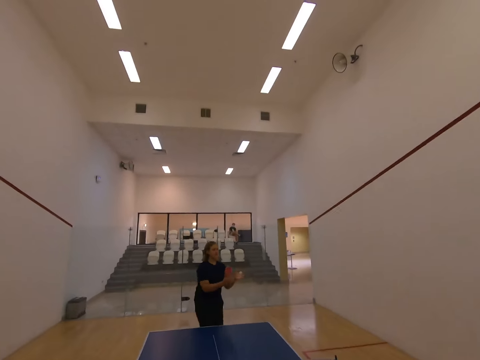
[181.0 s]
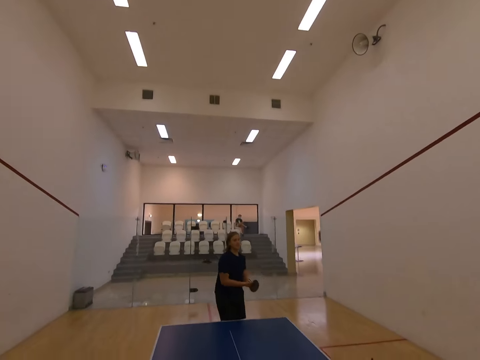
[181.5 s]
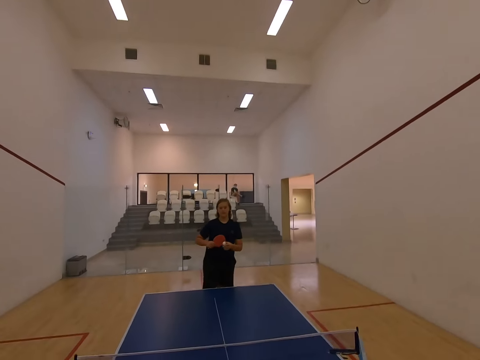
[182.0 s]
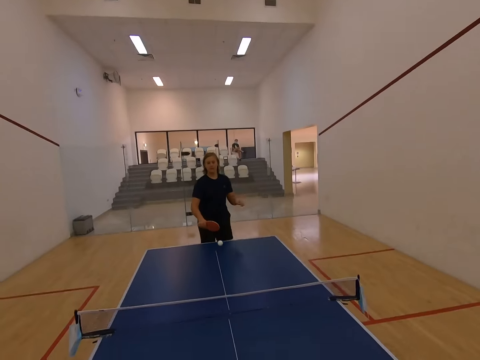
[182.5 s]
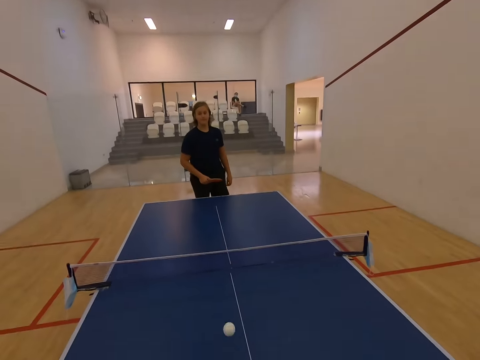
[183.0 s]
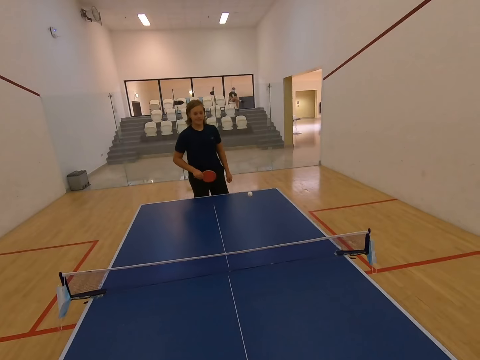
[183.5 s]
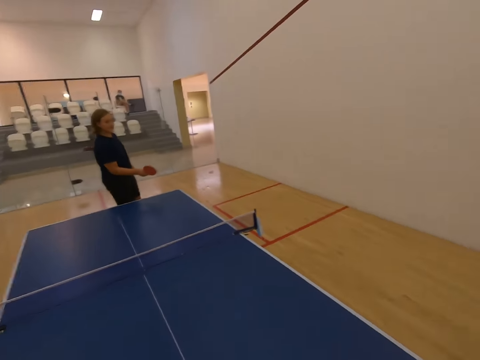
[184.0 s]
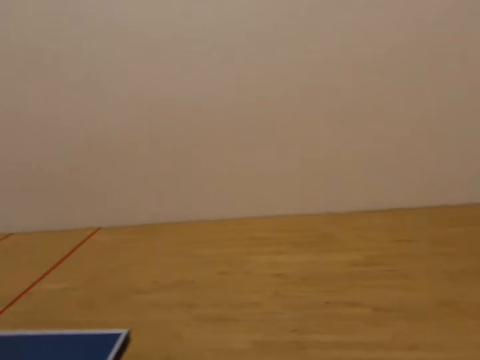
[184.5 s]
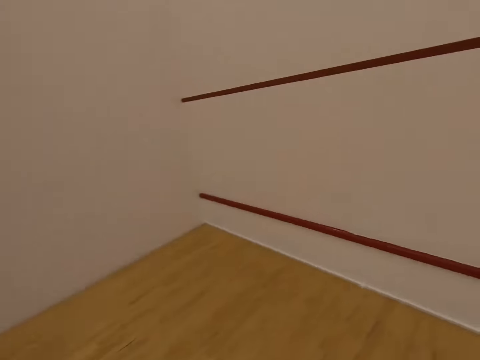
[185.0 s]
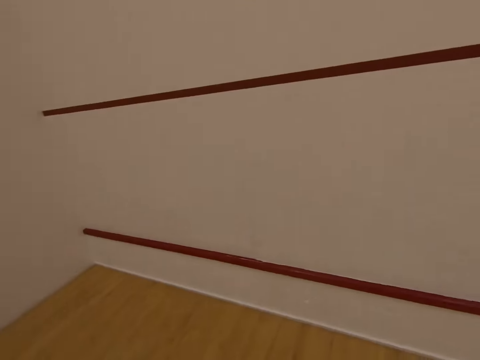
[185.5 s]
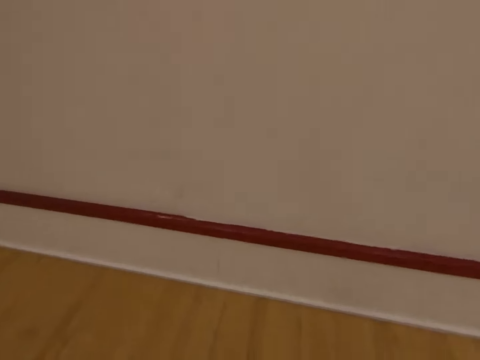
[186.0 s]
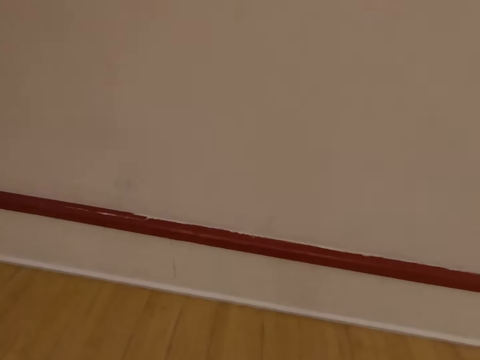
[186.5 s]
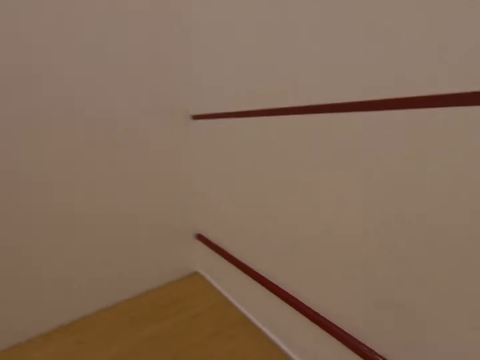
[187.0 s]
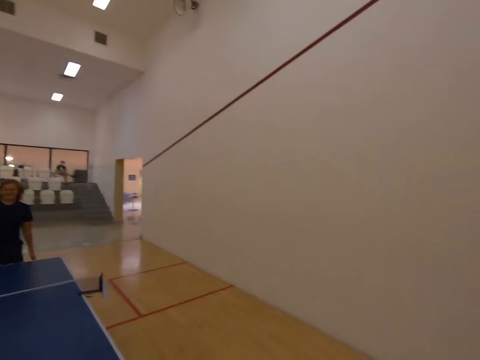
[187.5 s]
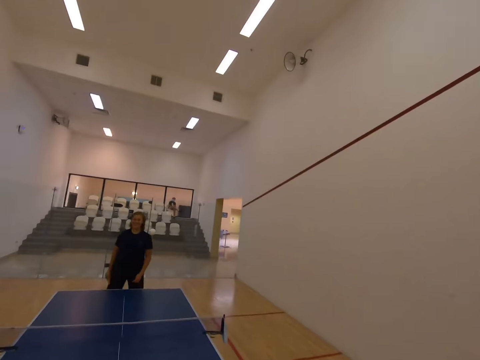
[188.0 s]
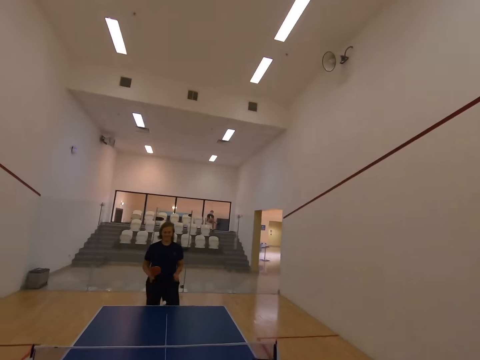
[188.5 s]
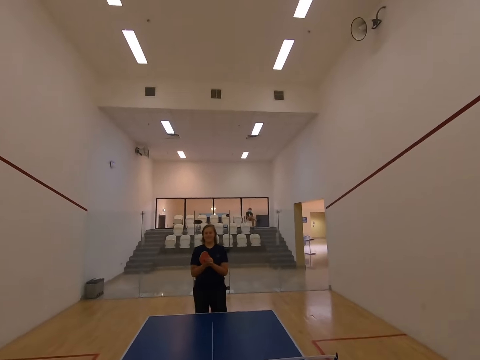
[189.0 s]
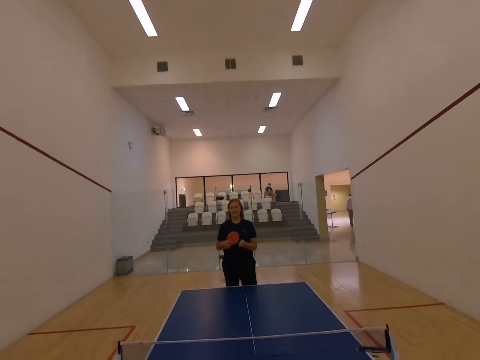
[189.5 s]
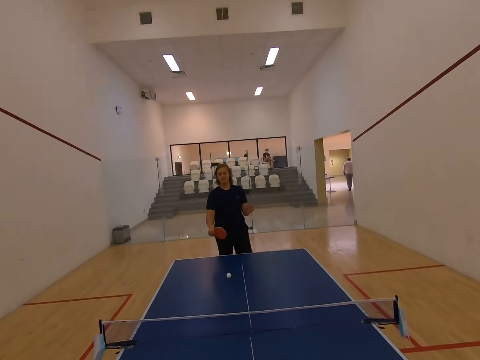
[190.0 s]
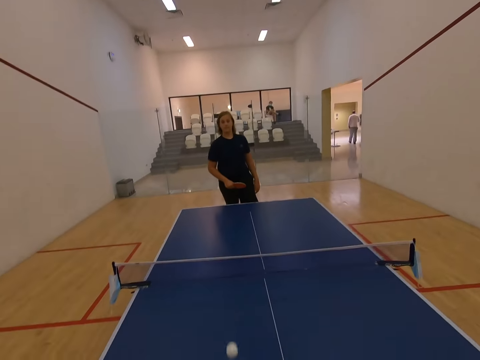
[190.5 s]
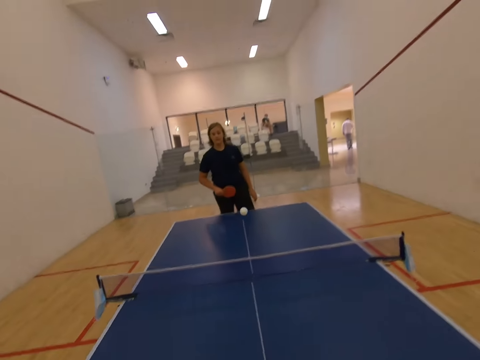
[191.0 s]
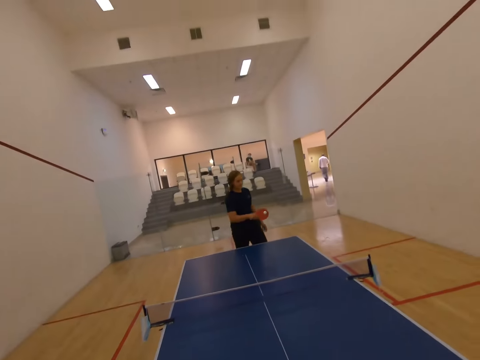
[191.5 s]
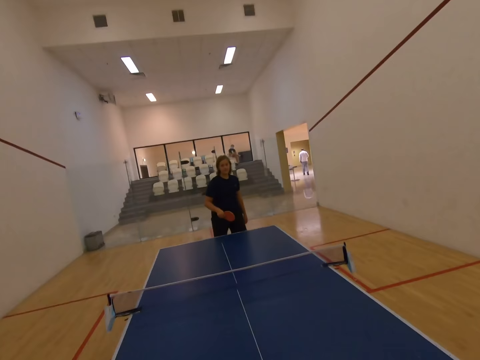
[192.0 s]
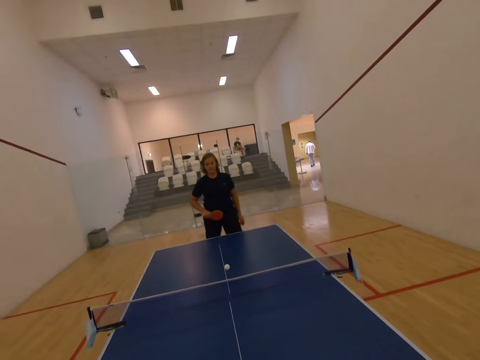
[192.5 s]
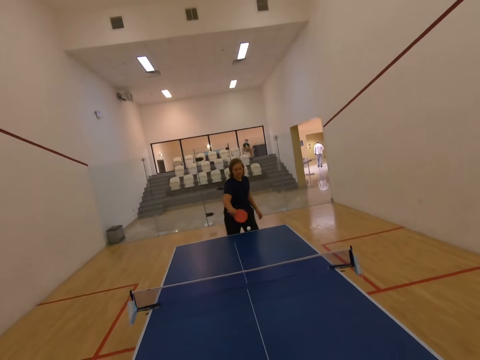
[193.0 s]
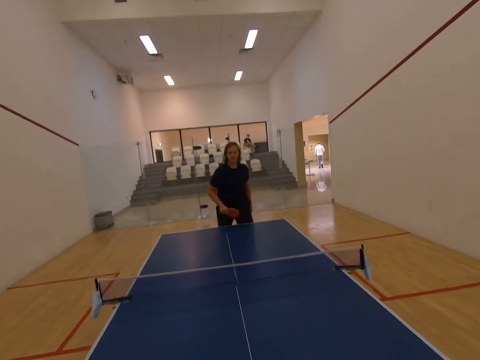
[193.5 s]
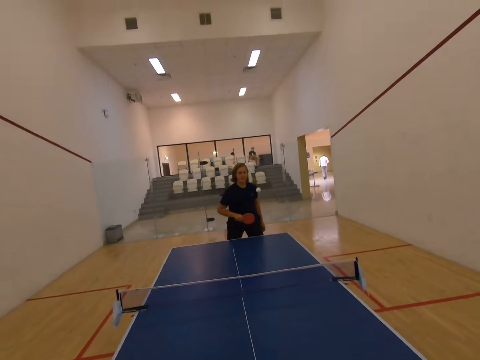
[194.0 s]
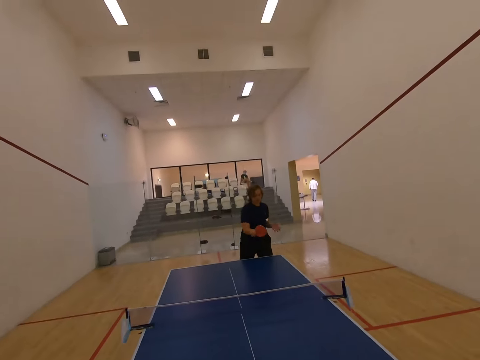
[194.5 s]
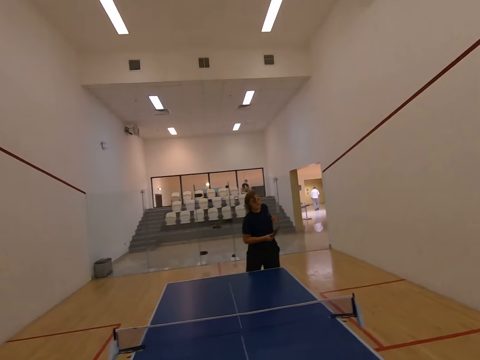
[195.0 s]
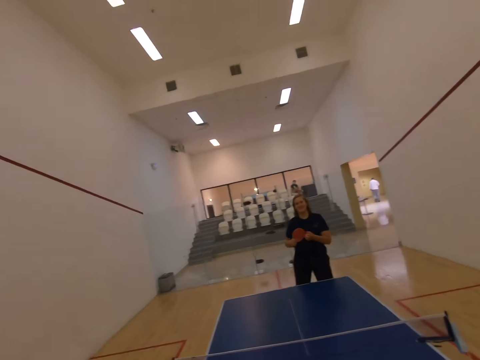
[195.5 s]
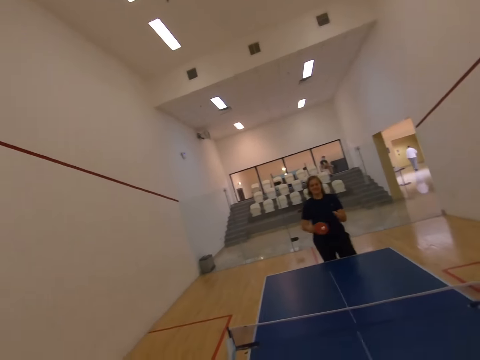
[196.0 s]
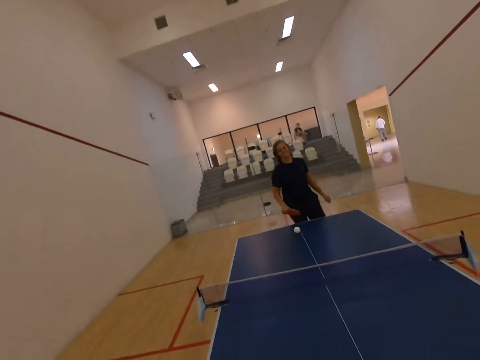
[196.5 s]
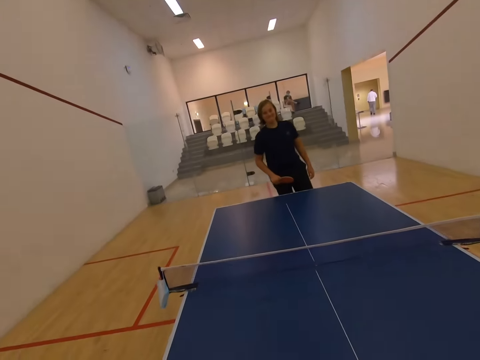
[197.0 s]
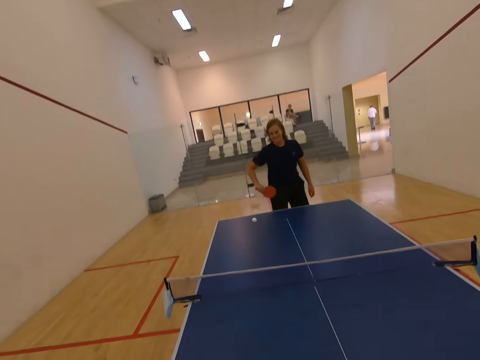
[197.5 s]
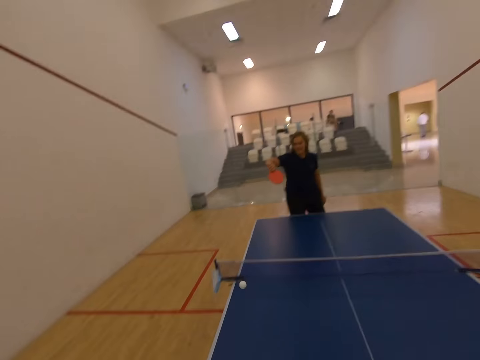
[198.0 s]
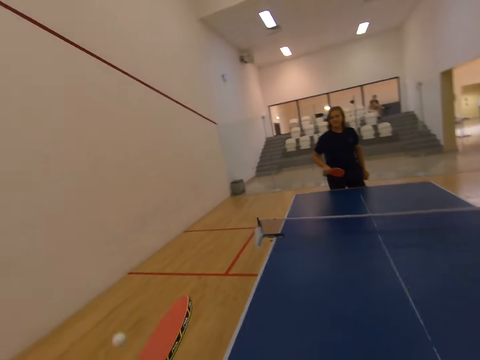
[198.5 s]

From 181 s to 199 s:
A person catches the ball with both hands. The person hits the tennis ball with the table tennis racket. The camera wearer plays tennis ball with the person. They hit the tennis ball with the tennis racket. The person hits the tennis ball with the table tennis racket. The camera wearer looks at the tennis ball. The person holds the tennis ball with both hands. The camera wearer holds the ball. The person hits the tennis ball with the table tennis racket. The camera wearer plays tennis ball with the person and hits the tennis ball with the tennis racket. The person hits the tennis ball with the table tennis racket repeatedly. The camera wearer holds the tennis ball and plays tennis ball with the person.

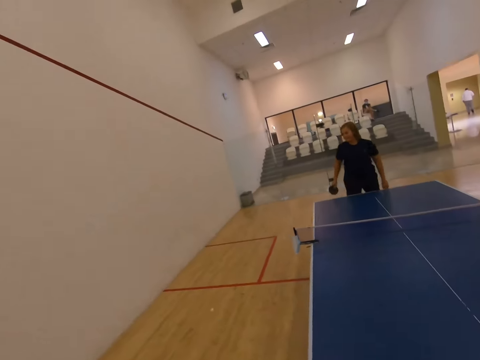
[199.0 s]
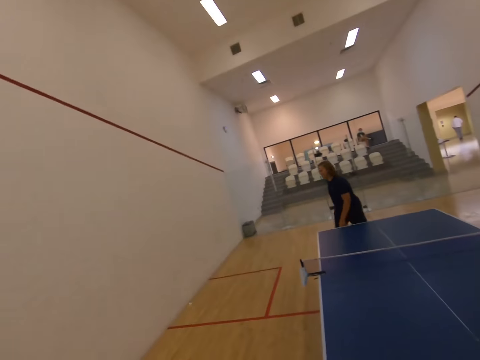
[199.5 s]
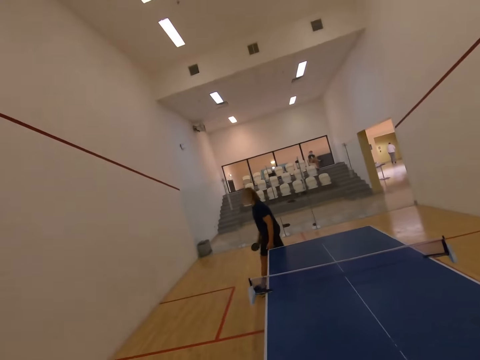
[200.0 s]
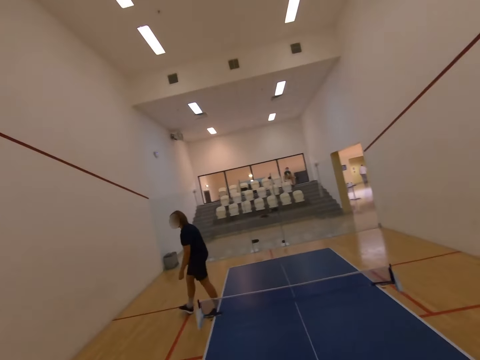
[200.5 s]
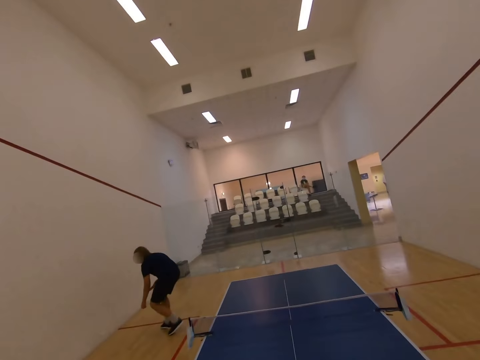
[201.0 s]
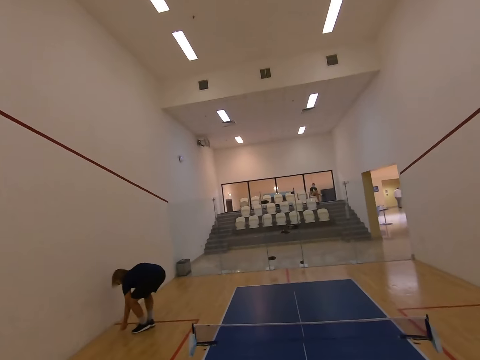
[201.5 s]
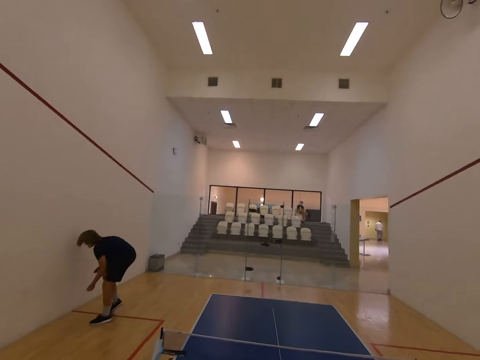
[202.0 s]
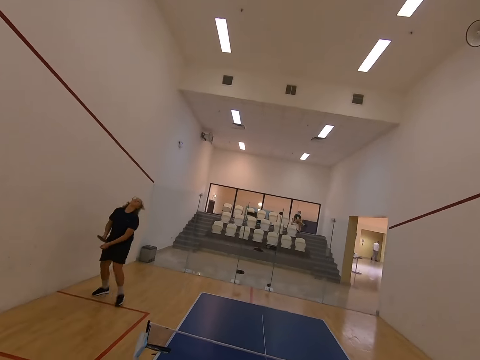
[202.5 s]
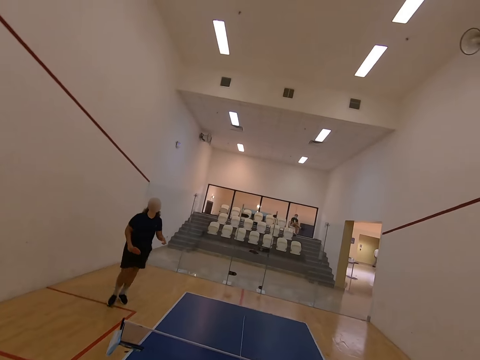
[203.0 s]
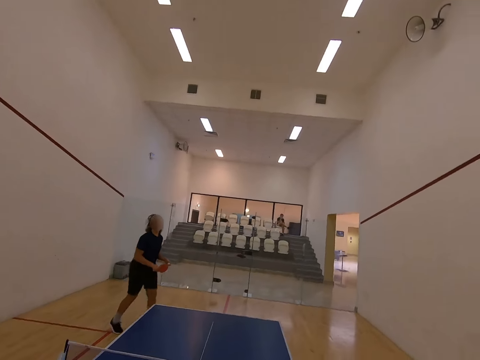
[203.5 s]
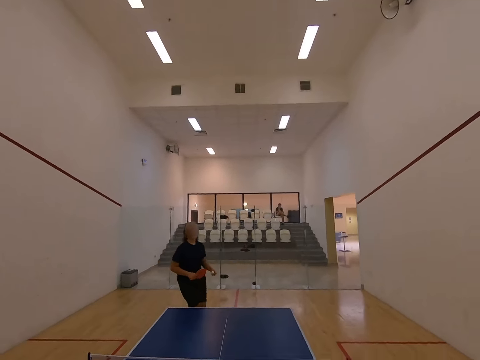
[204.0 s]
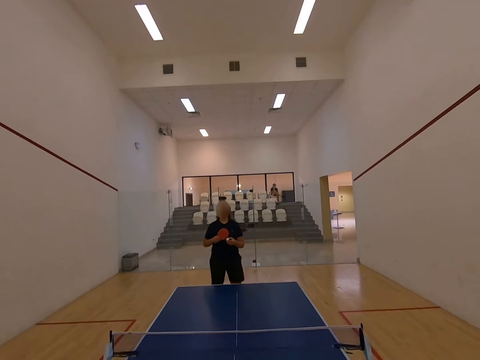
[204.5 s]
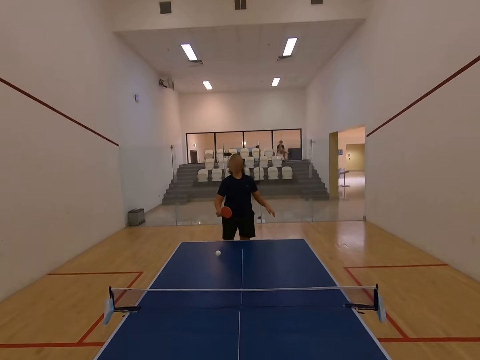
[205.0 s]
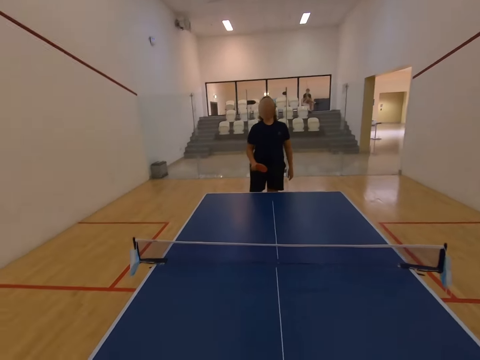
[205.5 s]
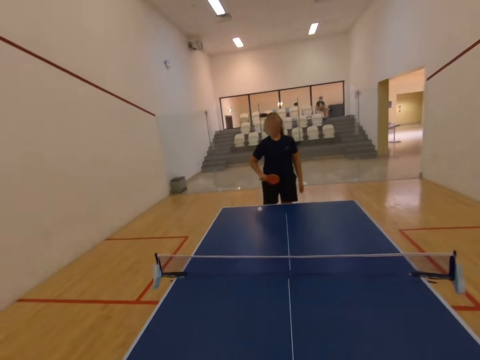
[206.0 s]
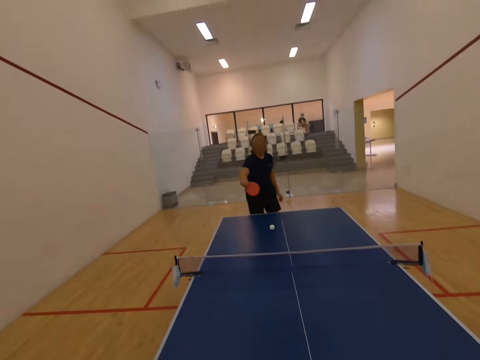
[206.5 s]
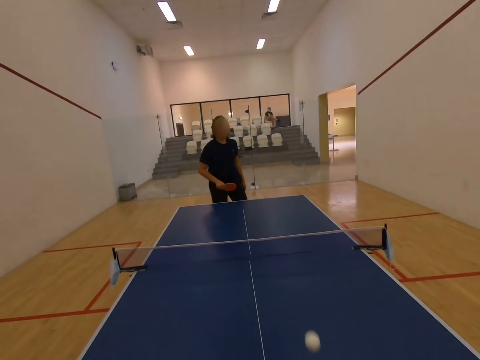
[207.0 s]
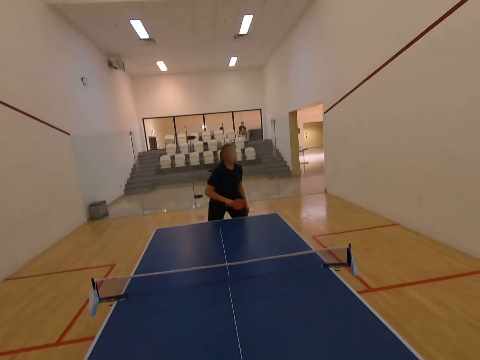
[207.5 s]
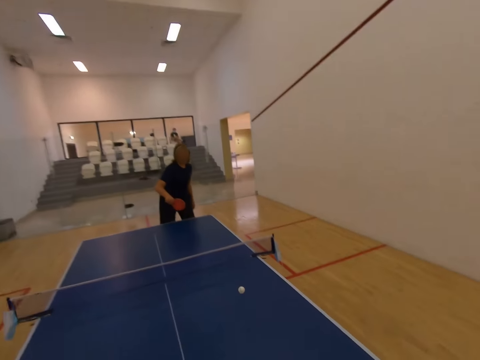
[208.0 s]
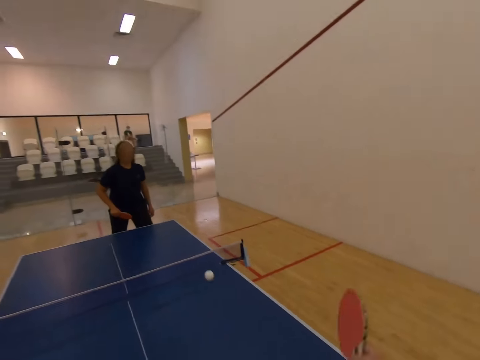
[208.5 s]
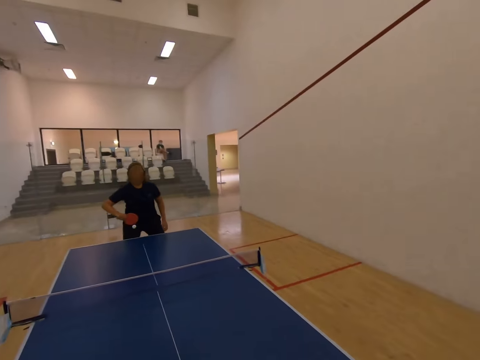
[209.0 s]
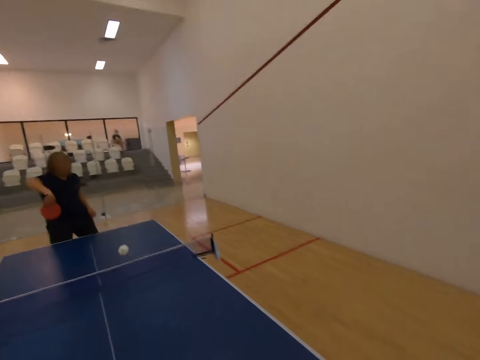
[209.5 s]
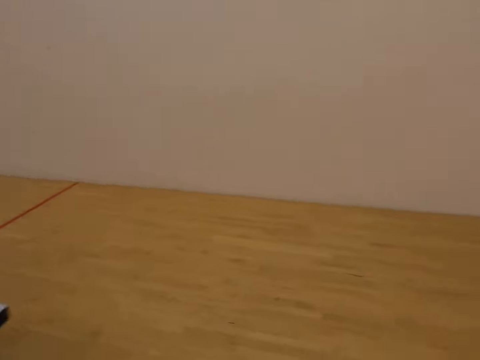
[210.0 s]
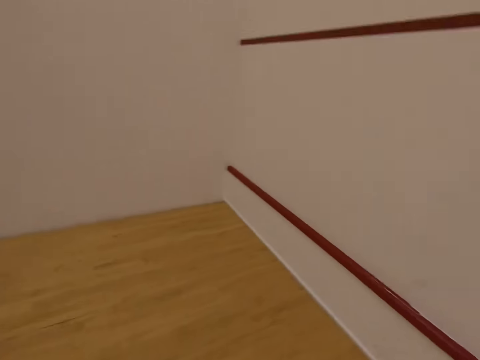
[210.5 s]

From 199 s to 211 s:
A person walks across the room. The camera wearer walks towards the tennis ball. The person picks up the tennis ball. The camera wearer picks up the tennis ball. The person walks across the room. The camera wearer sways the hair and walks towards the table tennis ball. The person hits the tennis ball with the table tennis racket. The camera wearer plays tennis ball with the person. The person hits the tennis ball with the table tennis racket repeatedly. The camera wearer hits the tennis ball with the tennis racket. The person hits the tennis ball with the table tennis racket.
